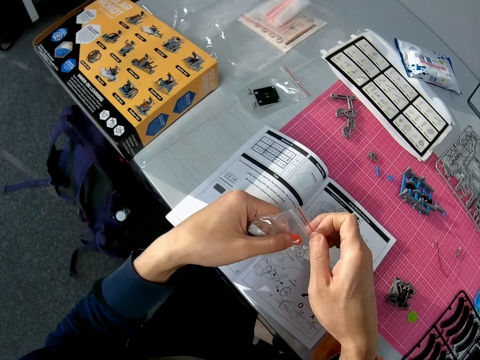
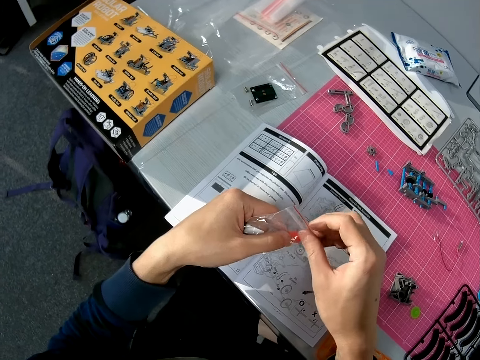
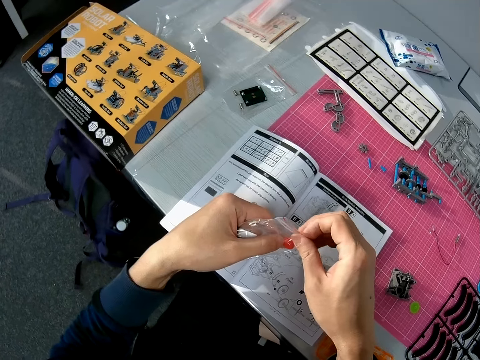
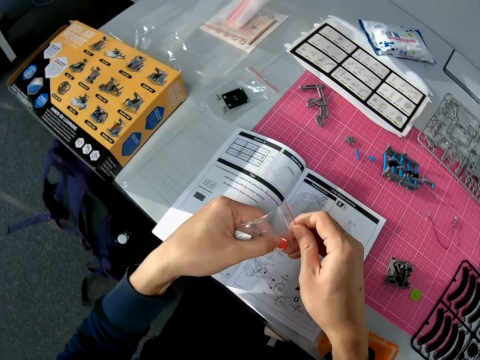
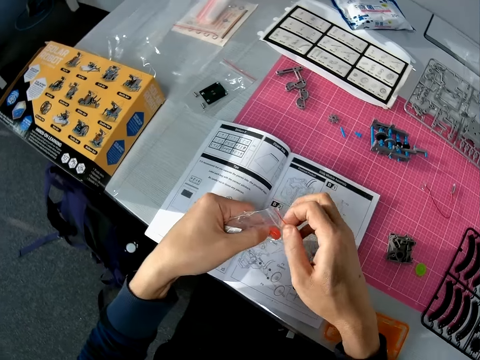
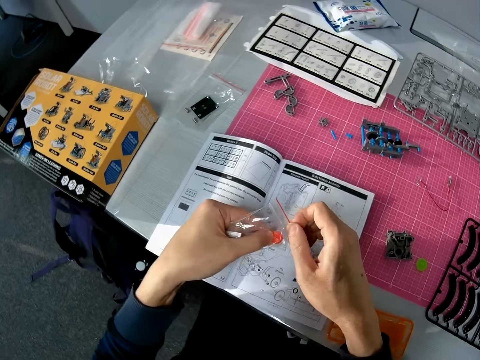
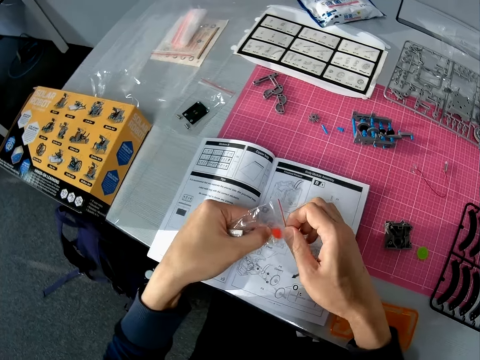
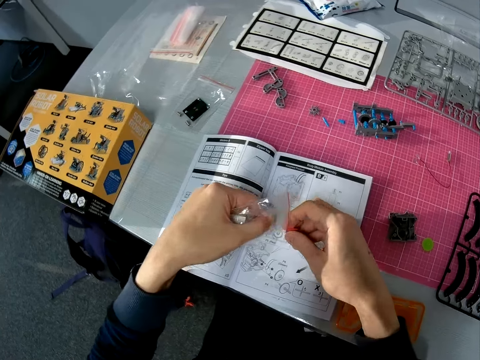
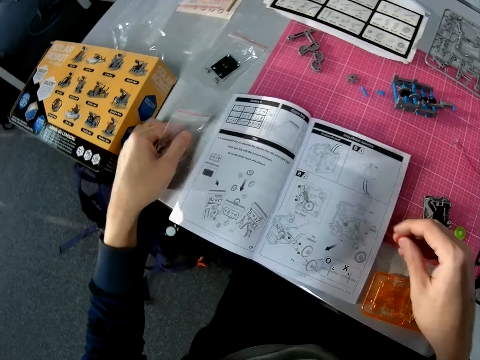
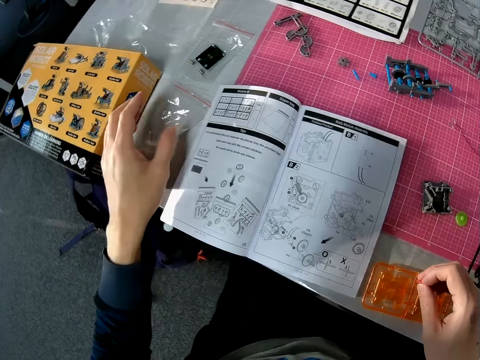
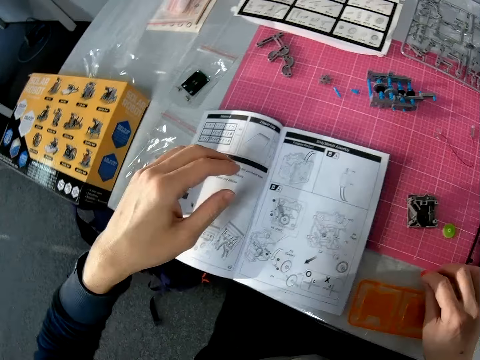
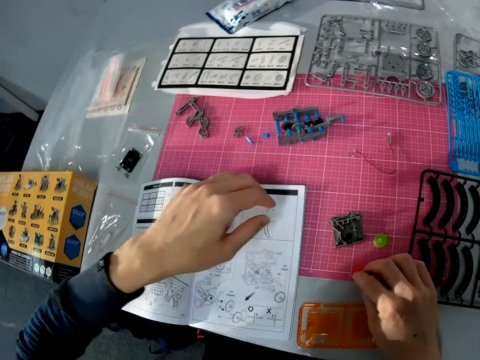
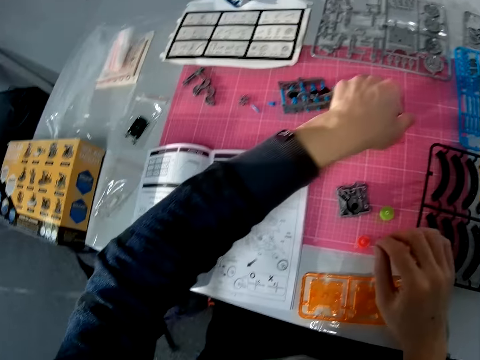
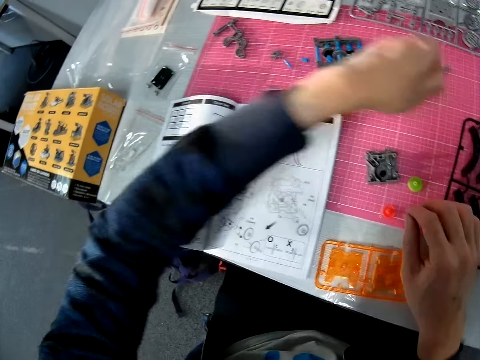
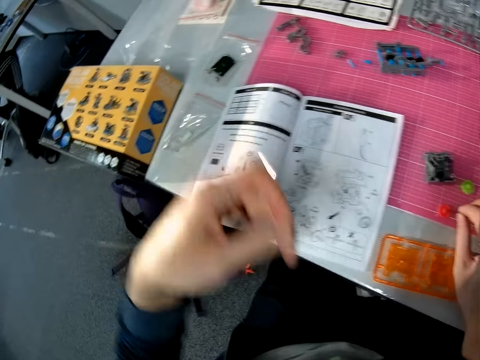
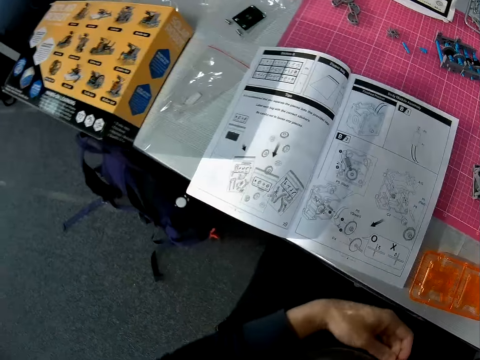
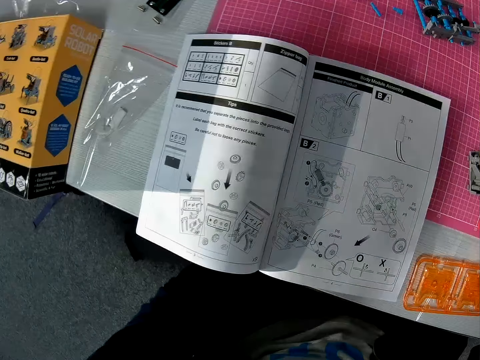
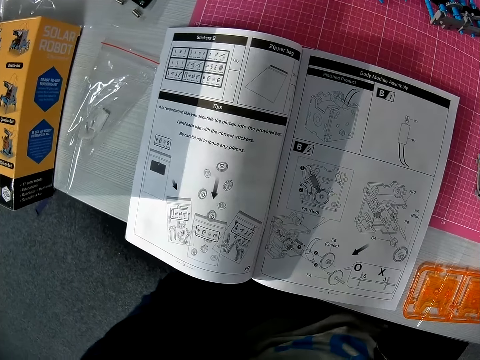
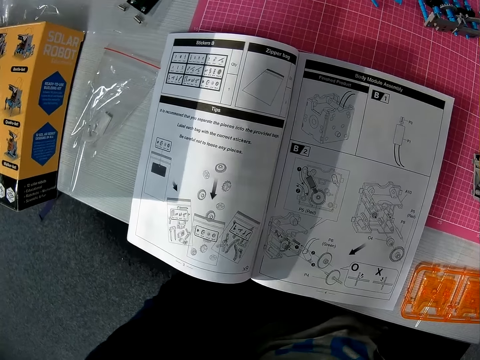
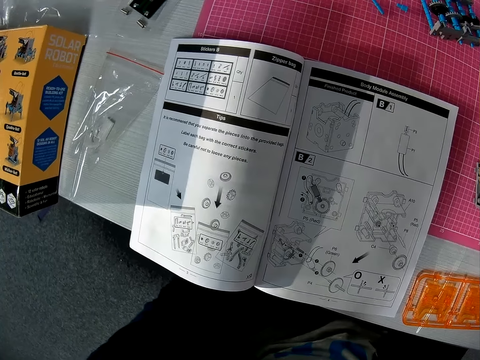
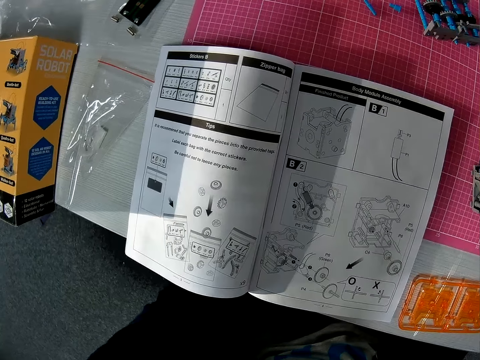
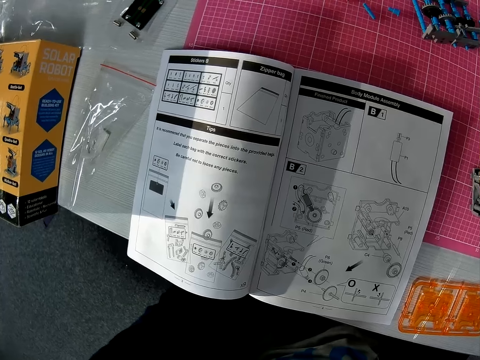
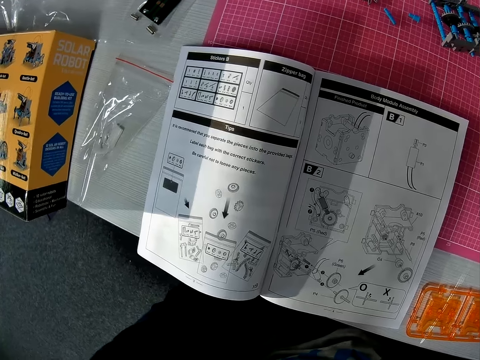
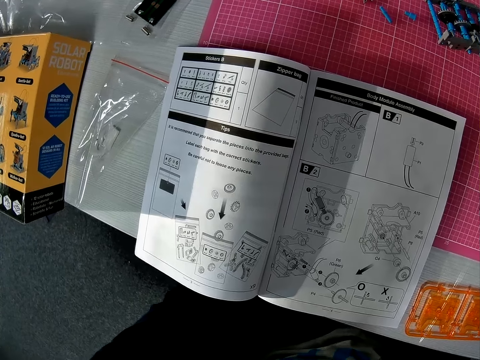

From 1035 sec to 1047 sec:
The camera wearer takes out an object from the nylon with his right hand. He drops the nylon on the table with his left hand. He stretches his hand. He drops the object in his right hand on the table. He takes another object off the table with his left hand. He looks at the instruction booklet. He adjusts an object on the table with his right hand.

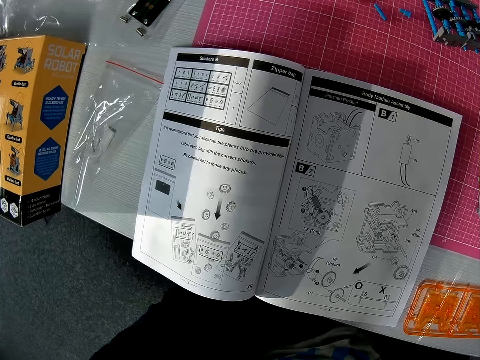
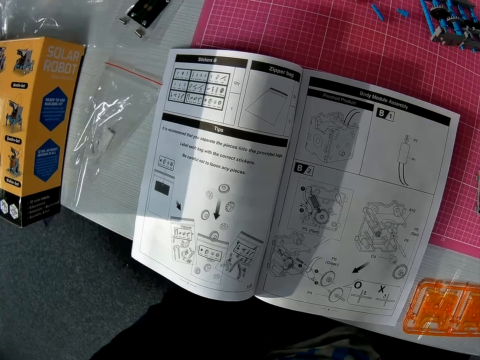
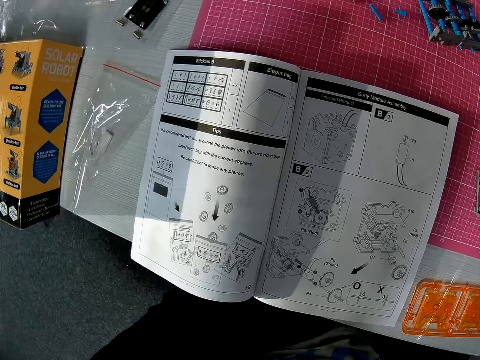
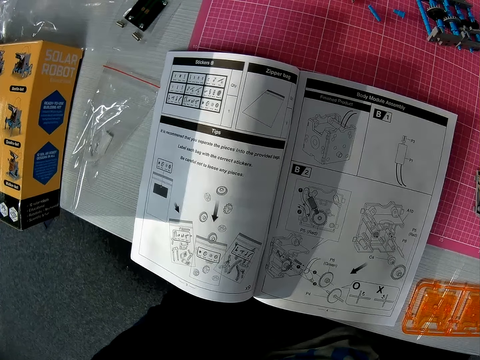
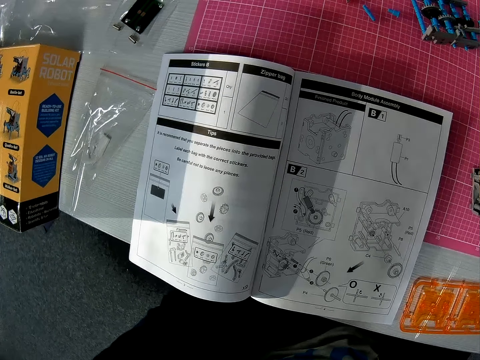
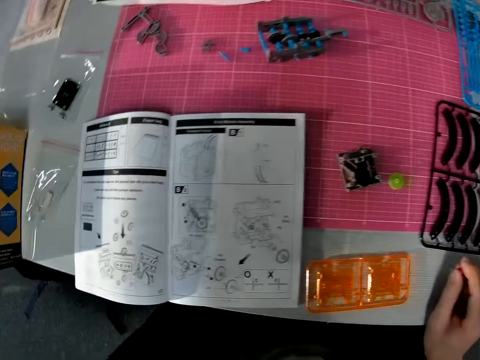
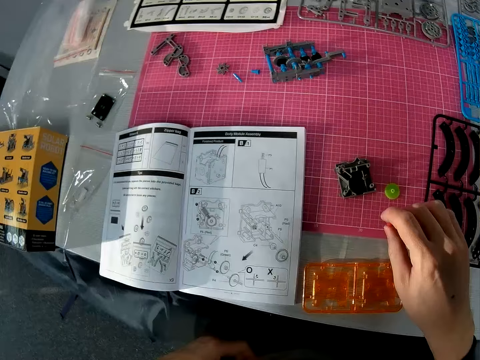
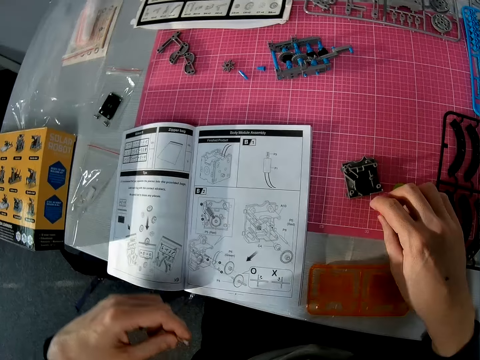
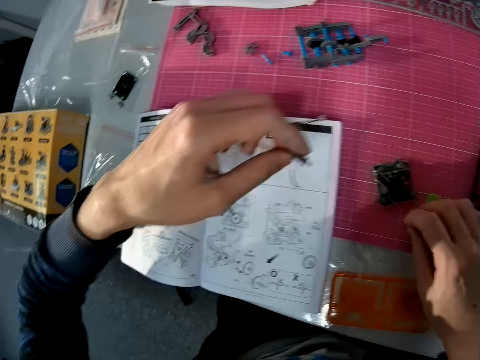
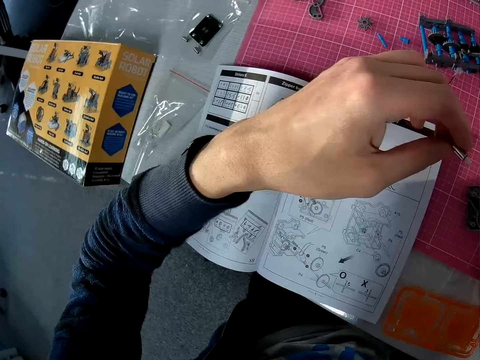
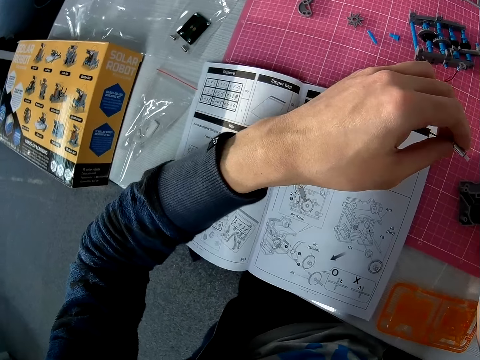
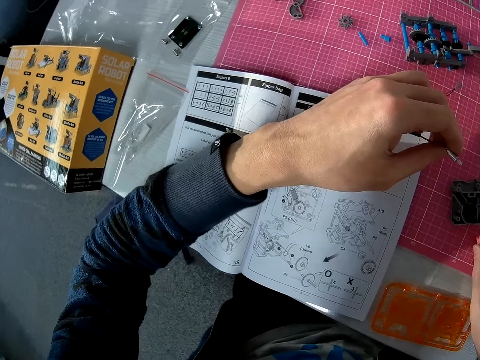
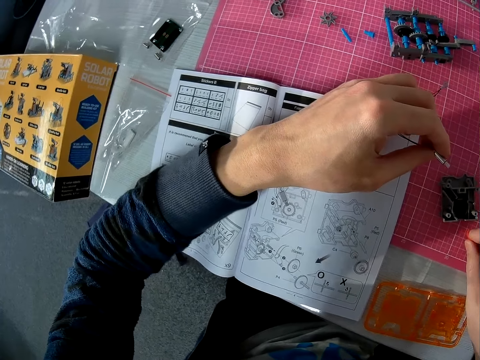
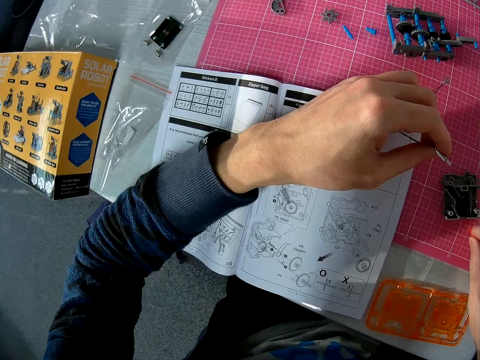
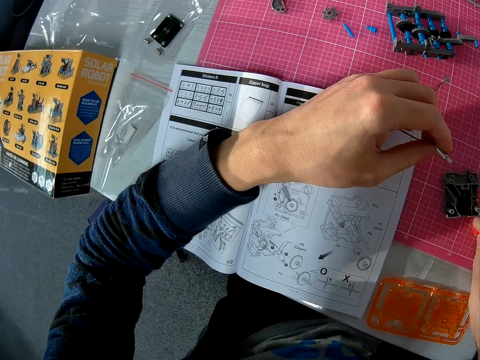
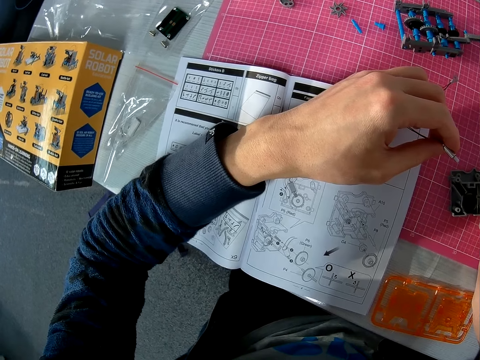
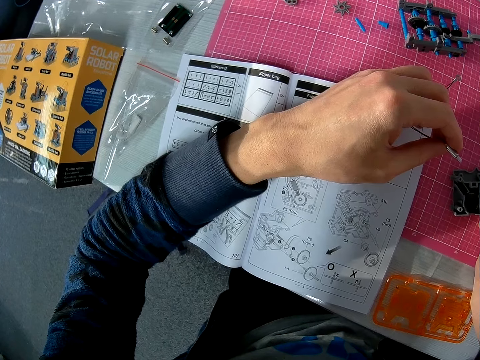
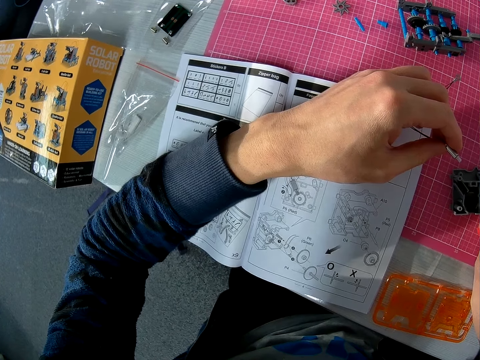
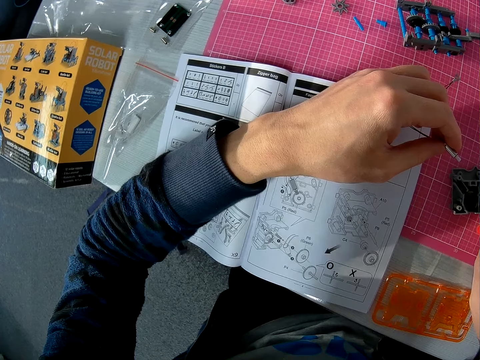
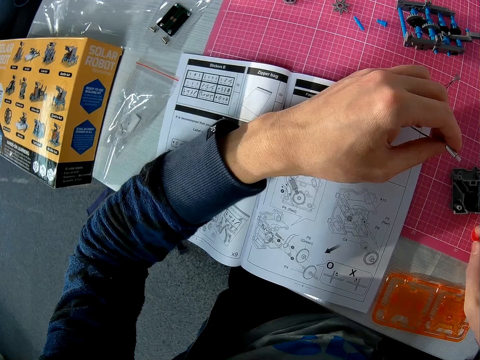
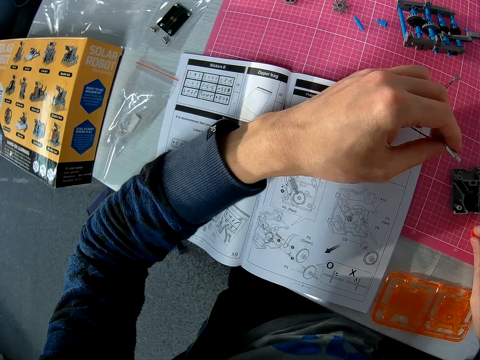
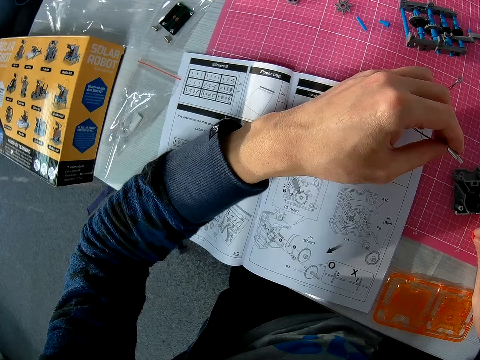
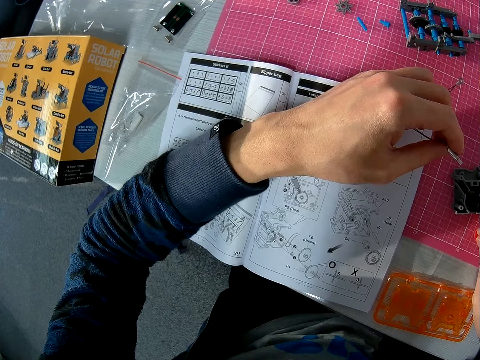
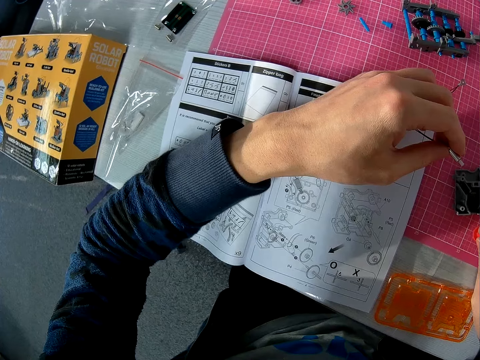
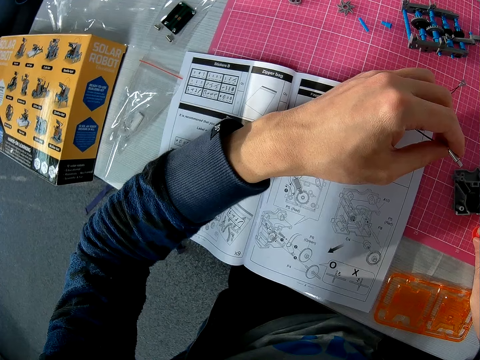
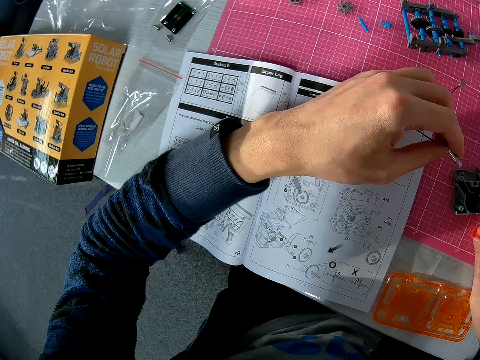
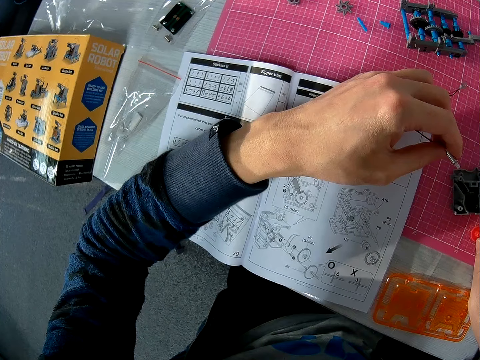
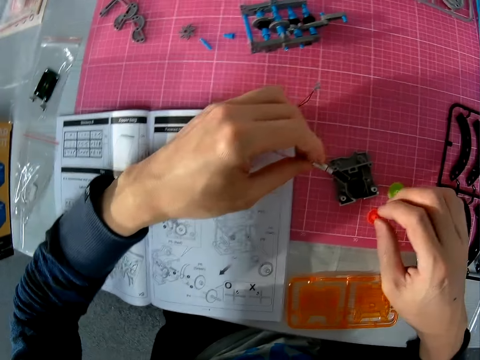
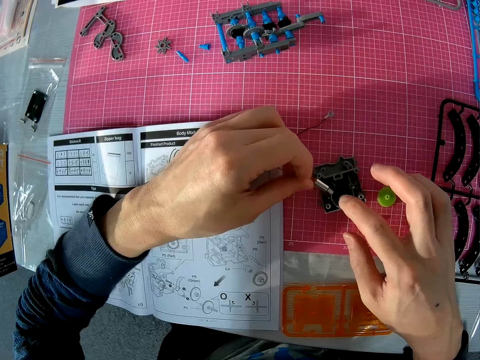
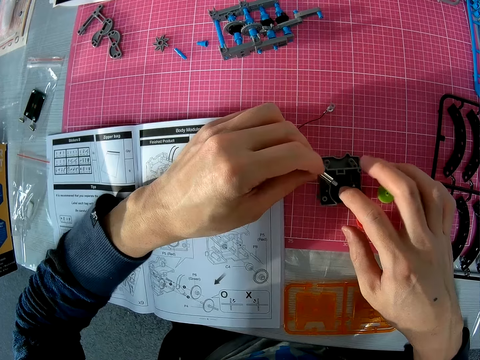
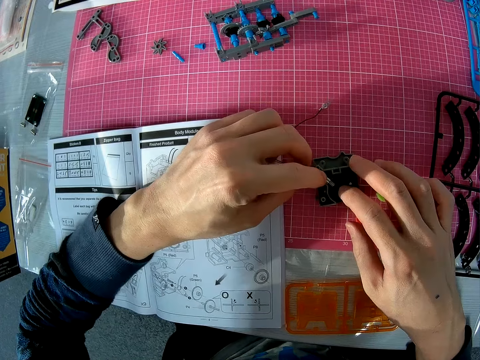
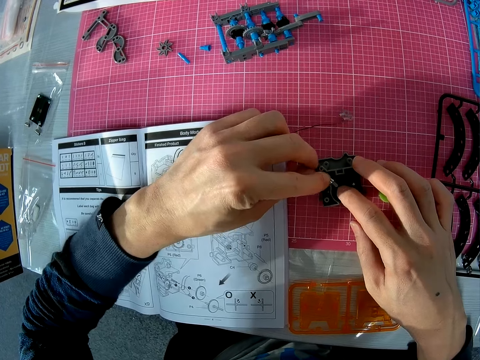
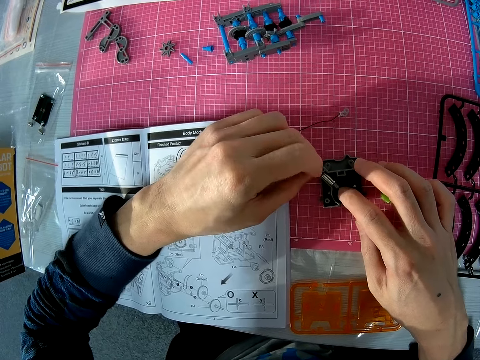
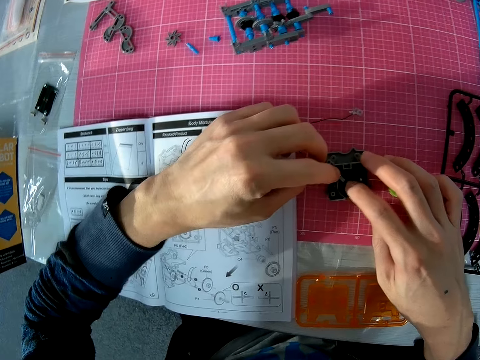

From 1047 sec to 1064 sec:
The camera wearer looks at the table. He moves his hand over the table, puts his hand on the table. He looks at the instruction booklet. He holds the object or piece of plastic in his left hand on the table. He turns the piece of plastic on the table. He turns around. He fixes the object in his left hand to another object on the table with both hands.
